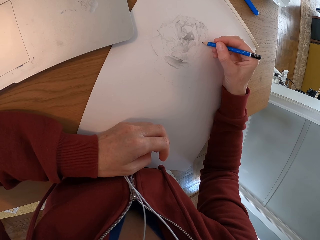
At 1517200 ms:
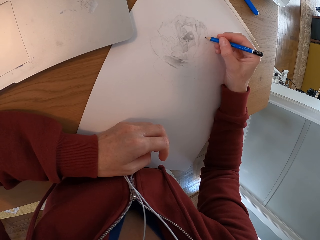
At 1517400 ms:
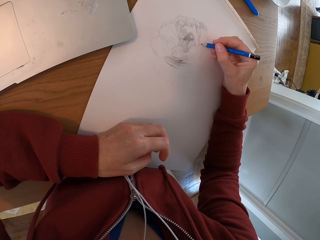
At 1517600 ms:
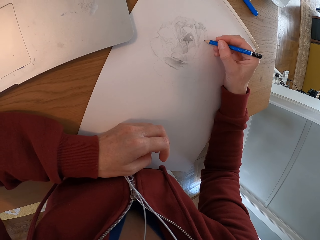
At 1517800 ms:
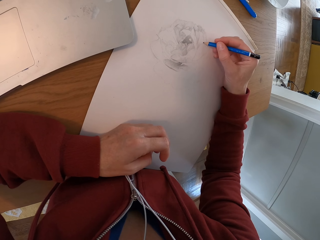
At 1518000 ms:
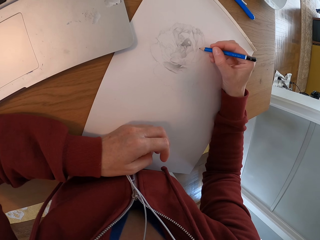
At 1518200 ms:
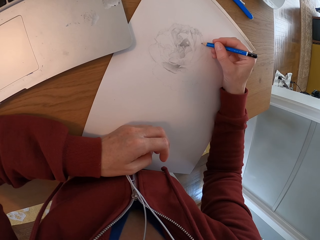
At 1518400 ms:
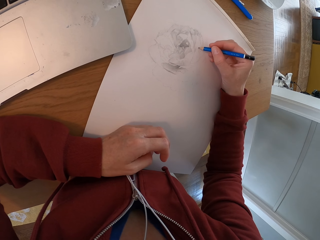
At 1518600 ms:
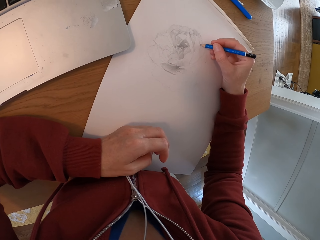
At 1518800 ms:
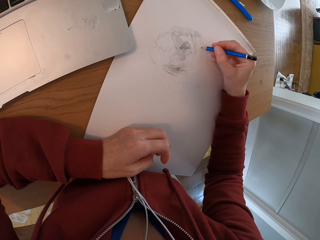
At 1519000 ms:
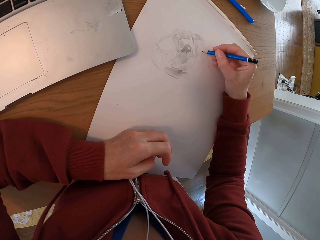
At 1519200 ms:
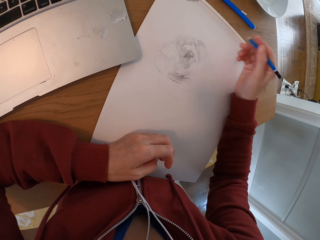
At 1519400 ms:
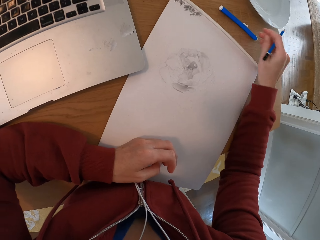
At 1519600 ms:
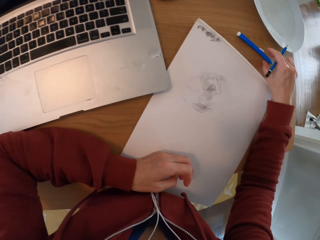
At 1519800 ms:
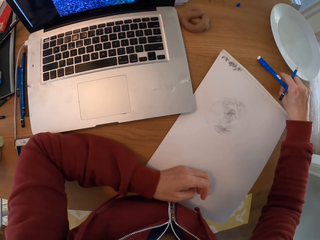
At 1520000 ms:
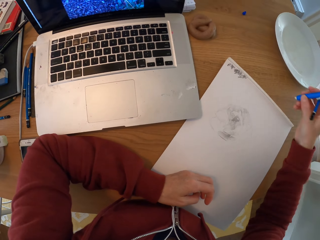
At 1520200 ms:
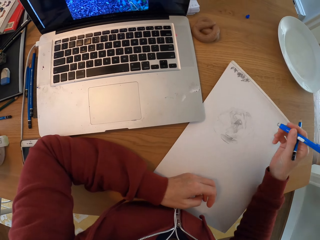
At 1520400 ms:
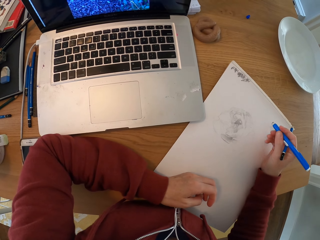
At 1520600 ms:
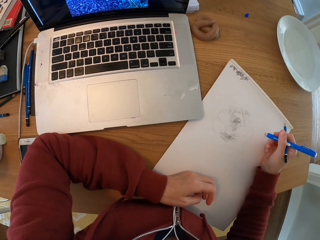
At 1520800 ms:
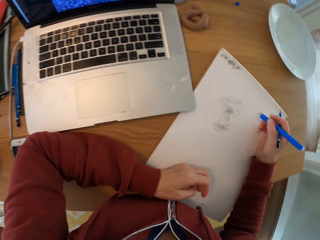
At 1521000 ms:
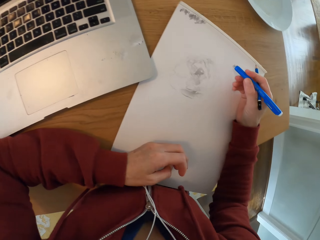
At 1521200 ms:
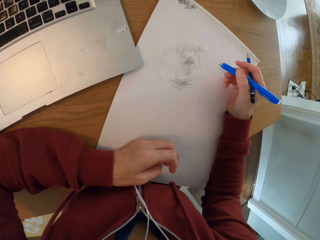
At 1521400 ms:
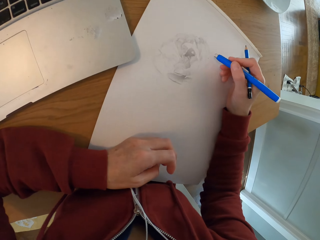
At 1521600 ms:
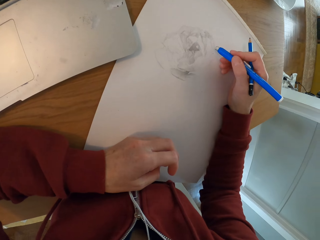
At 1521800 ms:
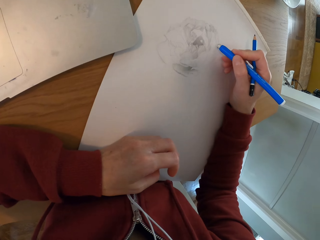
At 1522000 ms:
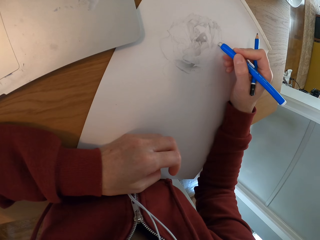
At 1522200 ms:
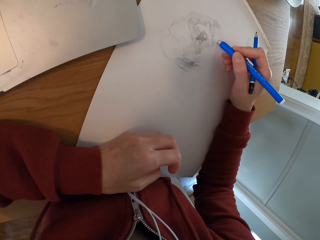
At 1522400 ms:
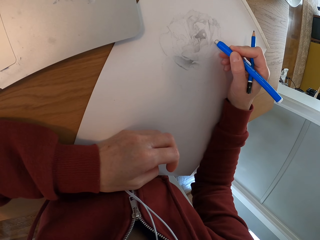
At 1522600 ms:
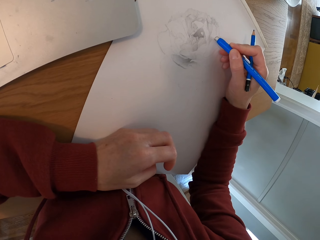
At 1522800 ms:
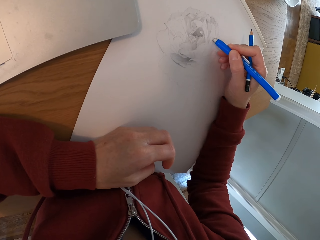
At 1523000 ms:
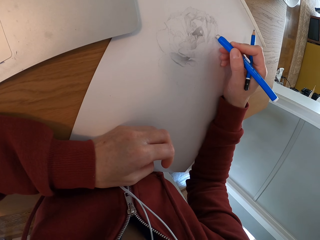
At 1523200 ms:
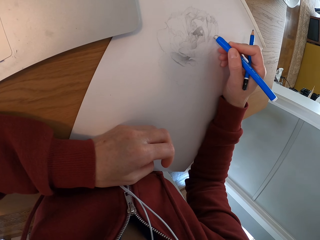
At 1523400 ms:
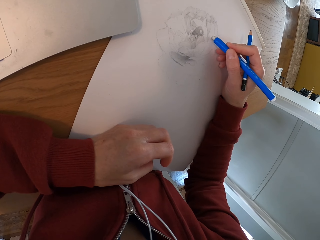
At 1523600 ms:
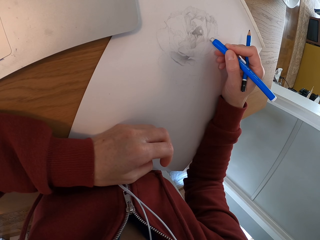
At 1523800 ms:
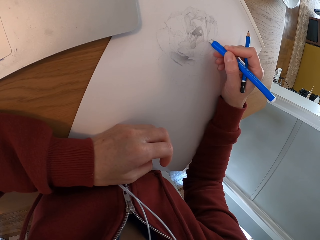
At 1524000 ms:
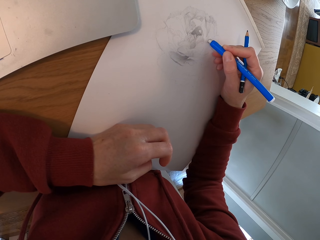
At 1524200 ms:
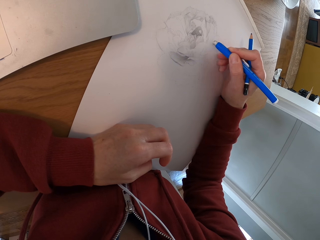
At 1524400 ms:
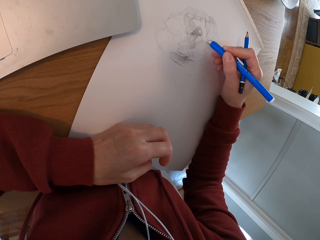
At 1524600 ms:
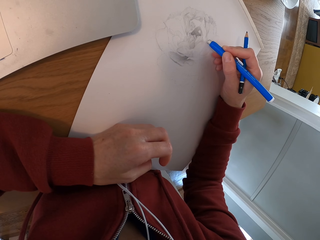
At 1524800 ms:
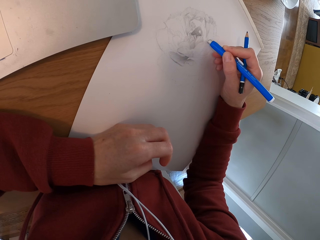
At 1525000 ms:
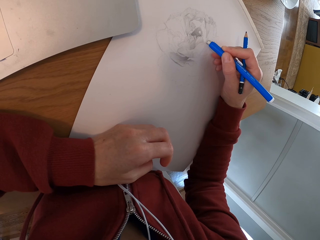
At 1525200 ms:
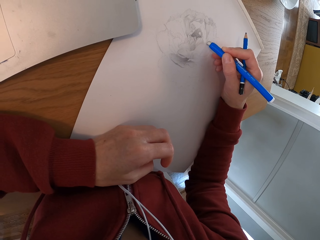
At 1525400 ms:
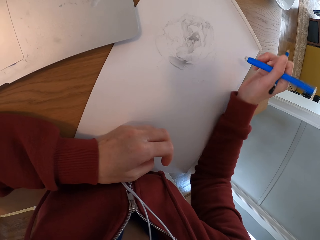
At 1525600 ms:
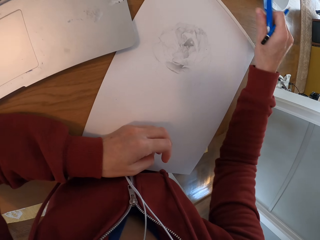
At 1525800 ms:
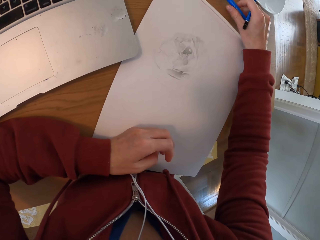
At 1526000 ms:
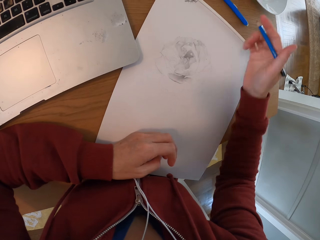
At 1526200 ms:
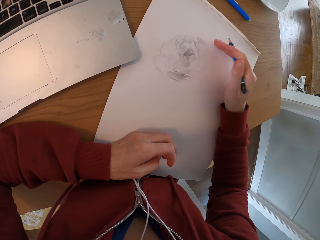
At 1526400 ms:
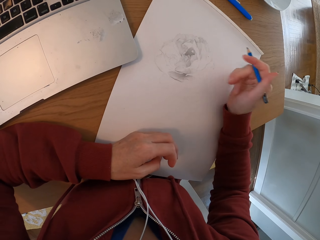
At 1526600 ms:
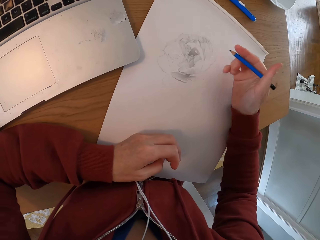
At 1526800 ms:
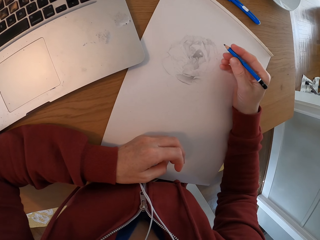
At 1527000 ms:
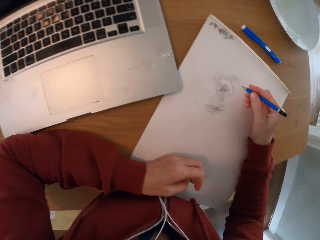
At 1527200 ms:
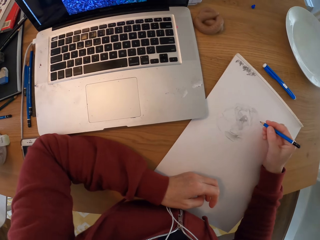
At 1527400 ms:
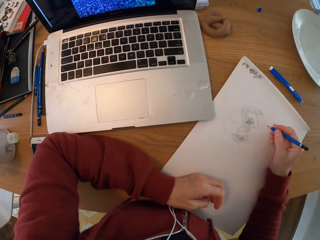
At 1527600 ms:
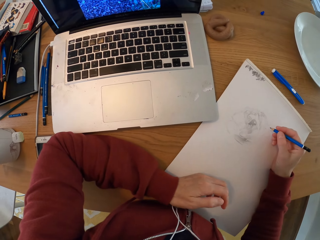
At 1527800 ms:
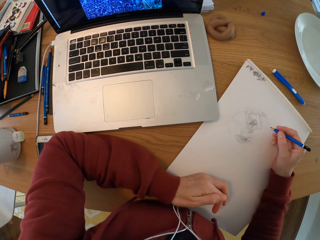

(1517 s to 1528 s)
The camera wearer picks up an eraser or mark pen from the table. They erase a portrait with the eraser. They draw on the paper. They place the eraser on the table.

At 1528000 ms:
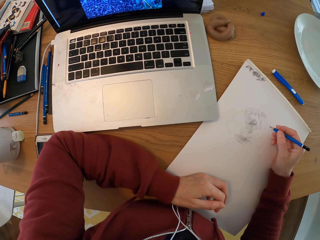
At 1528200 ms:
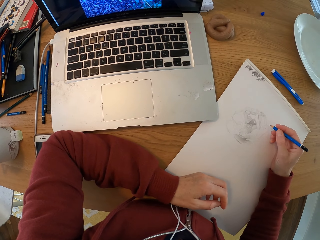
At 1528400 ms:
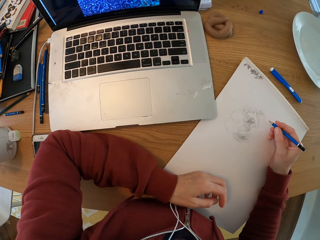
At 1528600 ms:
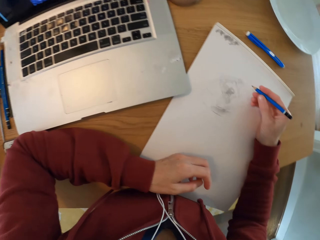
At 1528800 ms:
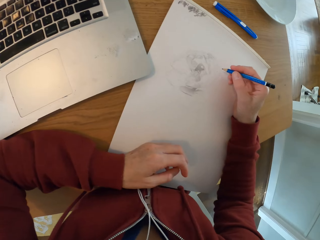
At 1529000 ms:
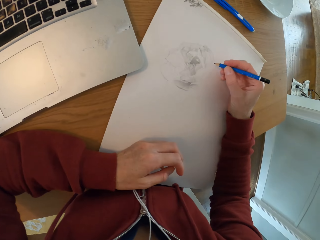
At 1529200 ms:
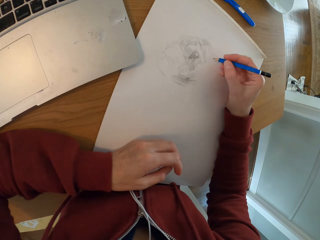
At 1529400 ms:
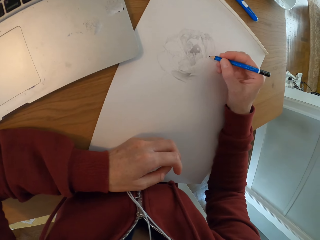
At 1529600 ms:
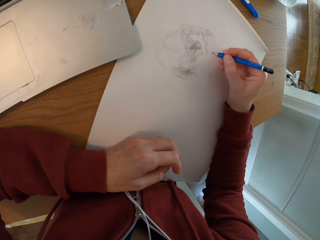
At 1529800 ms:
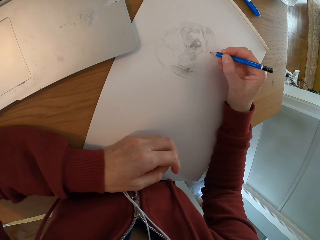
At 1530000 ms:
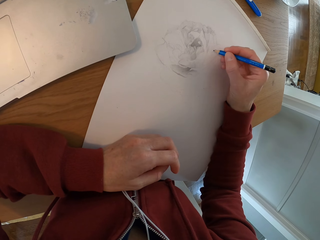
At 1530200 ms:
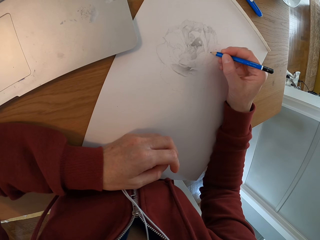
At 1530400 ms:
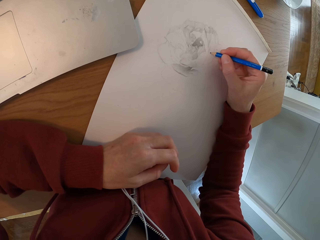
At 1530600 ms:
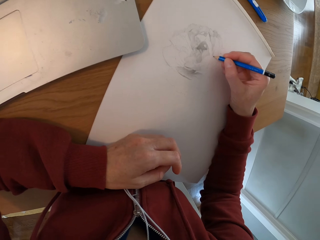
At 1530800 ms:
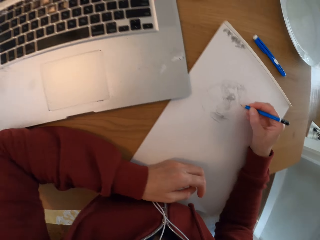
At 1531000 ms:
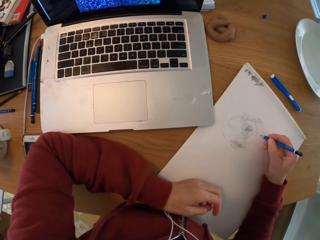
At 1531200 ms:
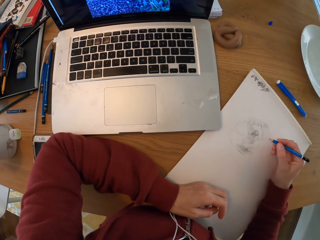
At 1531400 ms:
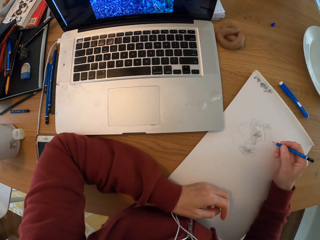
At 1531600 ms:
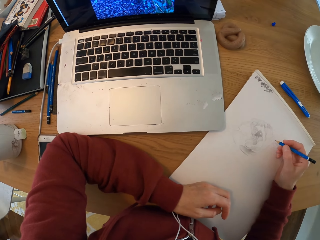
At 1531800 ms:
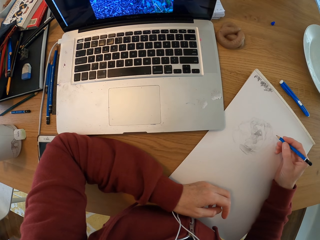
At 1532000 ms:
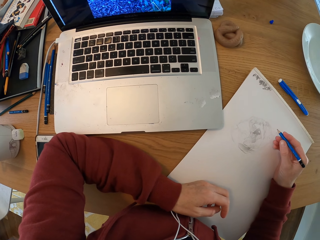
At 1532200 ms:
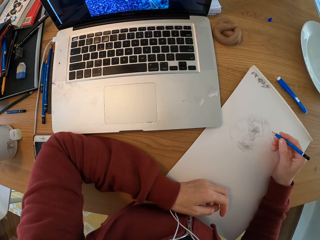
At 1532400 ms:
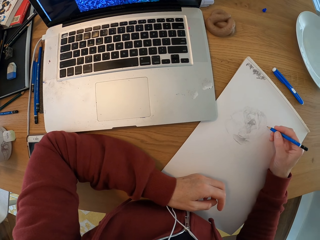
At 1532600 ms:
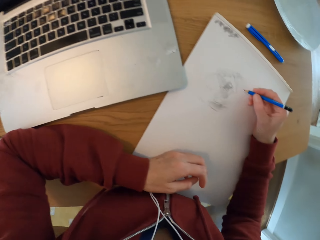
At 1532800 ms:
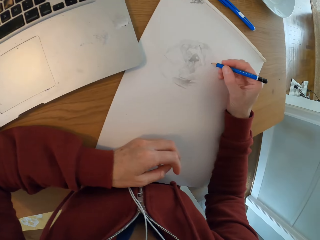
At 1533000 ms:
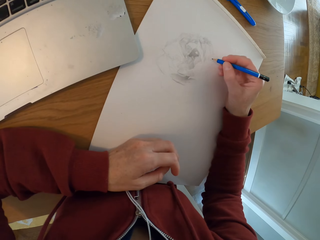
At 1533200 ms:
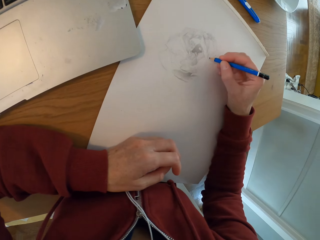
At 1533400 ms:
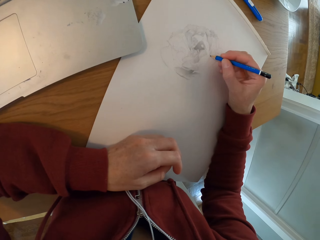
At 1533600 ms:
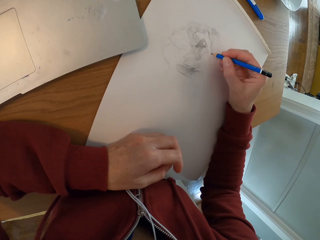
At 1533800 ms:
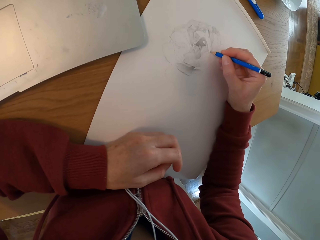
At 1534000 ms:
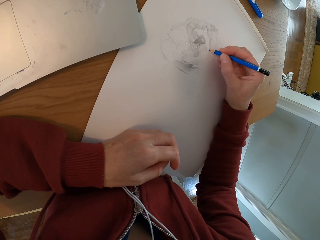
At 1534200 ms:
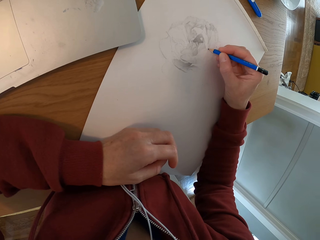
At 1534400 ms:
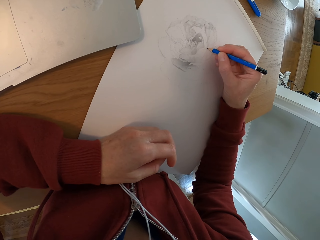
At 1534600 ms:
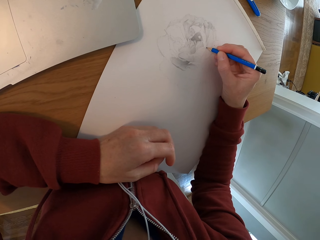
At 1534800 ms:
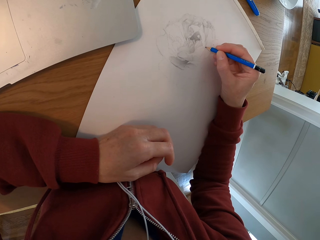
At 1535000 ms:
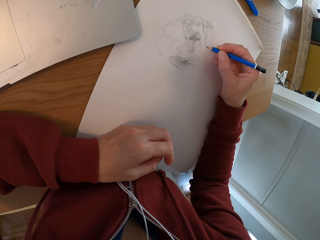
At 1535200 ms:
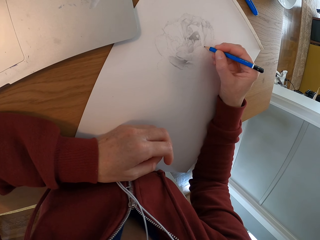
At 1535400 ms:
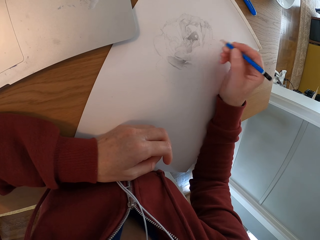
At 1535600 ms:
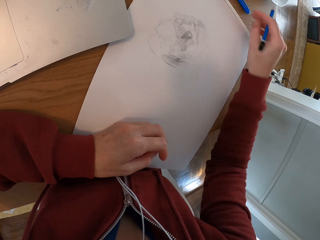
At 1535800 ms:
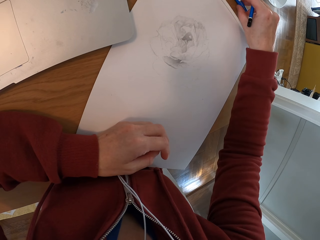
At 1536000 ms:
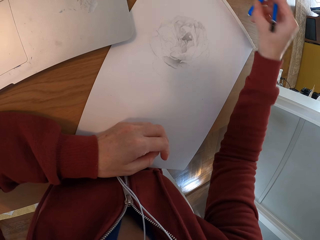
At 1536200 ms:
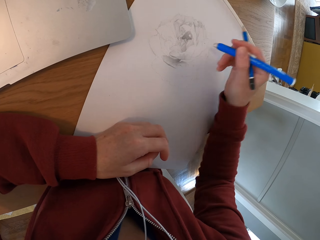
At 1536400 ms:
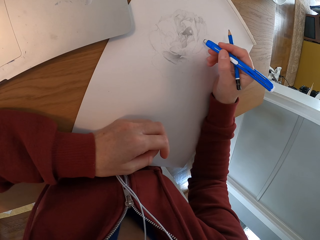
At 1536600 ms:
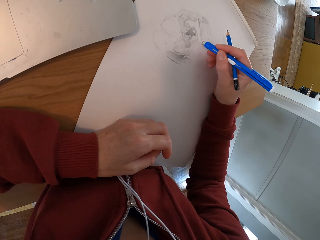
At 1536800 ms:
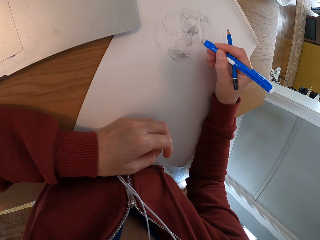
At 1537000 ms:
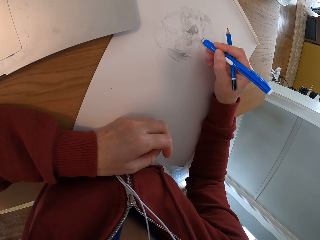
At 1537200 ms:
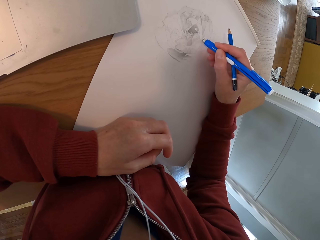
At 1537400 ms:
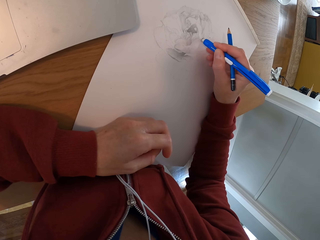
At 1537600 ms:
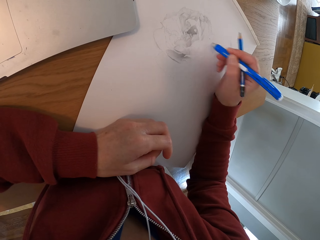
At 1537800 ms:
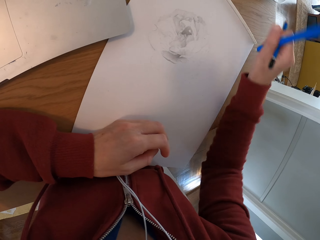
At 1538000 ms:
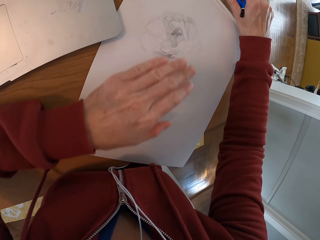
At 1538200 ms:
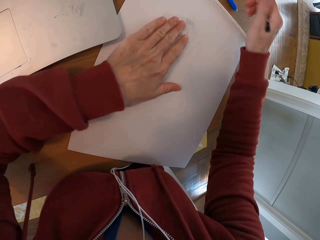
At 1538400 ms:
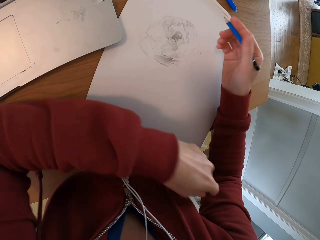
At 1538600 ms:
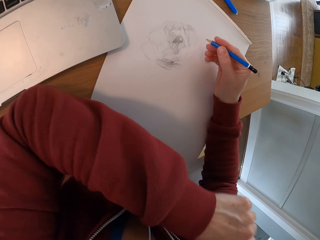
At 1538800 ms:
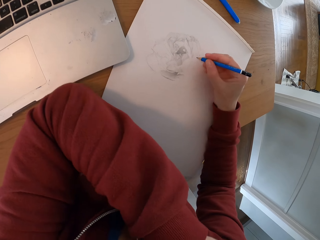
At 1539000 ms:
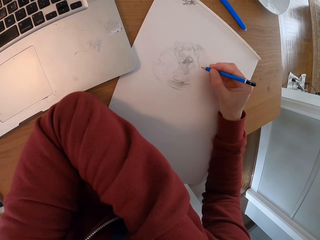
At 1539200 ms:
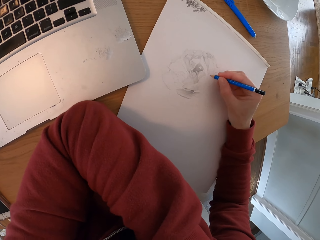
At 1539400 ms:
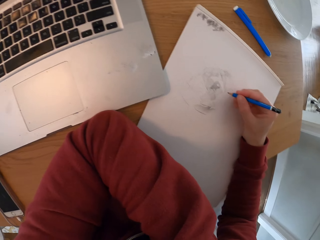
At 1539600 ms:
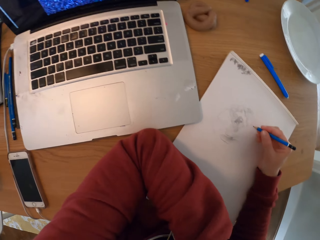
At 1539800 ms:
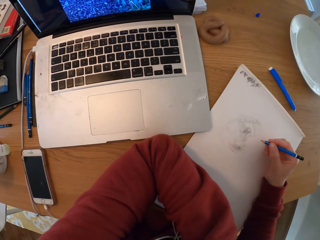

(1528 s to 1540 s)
The camera wearer checks the laptop. He turns around the room. He draws with a pencil on the drawing board. He turns around the room. He checks the laptop. He draws with a pencil on the drawing board. He picks up an eraser or mark pen from the table. He erases a portrait with the eraser. He draws on the paper. He wipes the portrait with his hand and places the eraser on the table.
